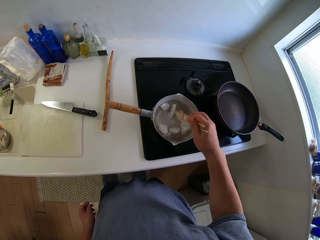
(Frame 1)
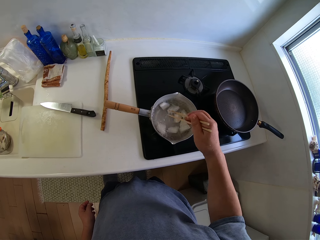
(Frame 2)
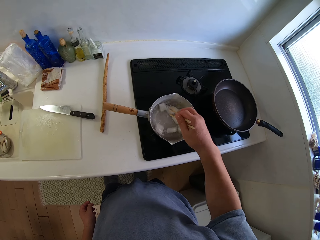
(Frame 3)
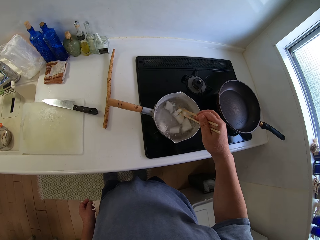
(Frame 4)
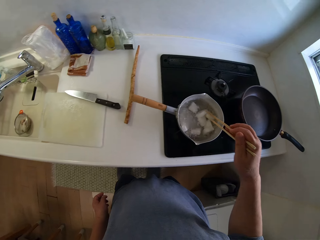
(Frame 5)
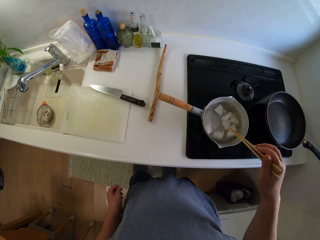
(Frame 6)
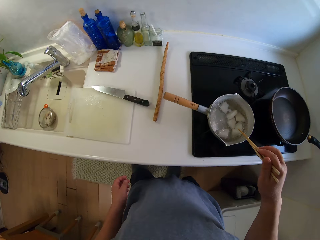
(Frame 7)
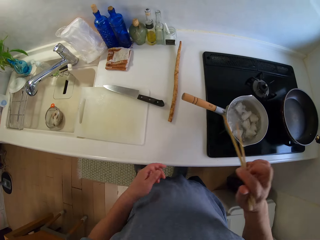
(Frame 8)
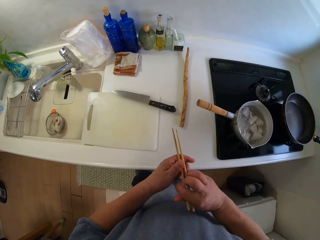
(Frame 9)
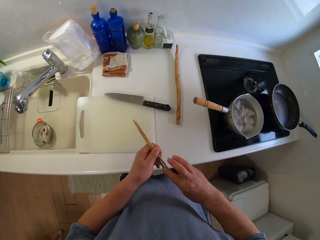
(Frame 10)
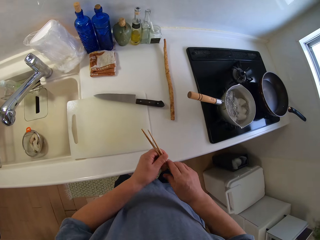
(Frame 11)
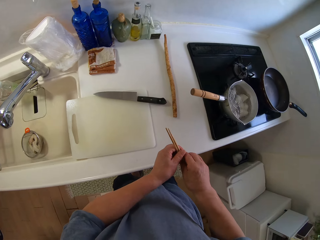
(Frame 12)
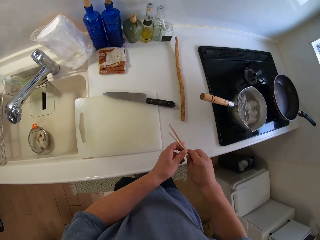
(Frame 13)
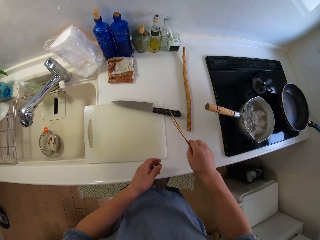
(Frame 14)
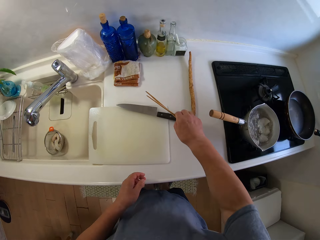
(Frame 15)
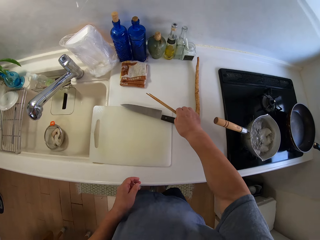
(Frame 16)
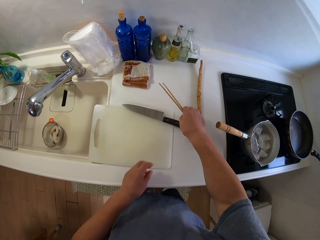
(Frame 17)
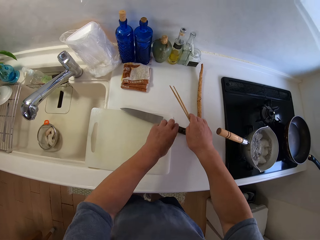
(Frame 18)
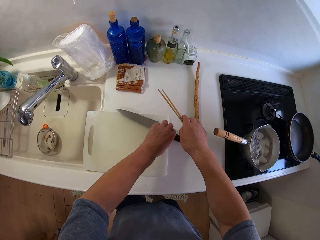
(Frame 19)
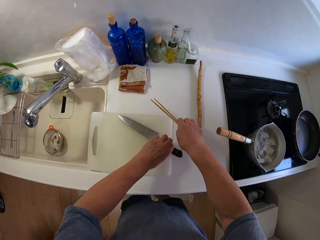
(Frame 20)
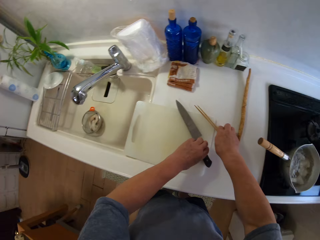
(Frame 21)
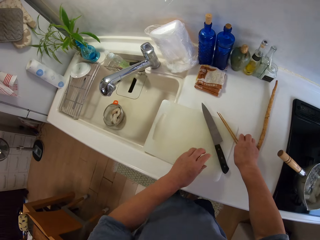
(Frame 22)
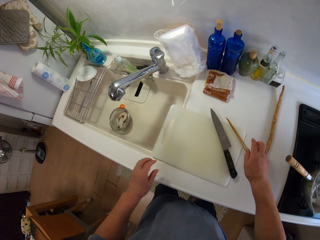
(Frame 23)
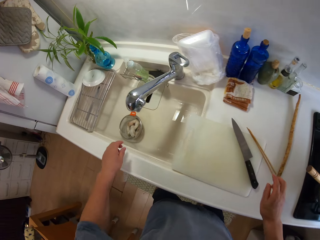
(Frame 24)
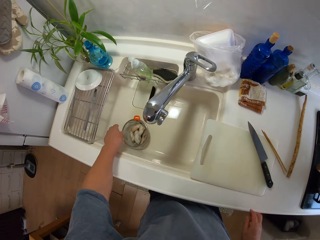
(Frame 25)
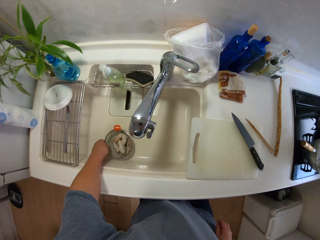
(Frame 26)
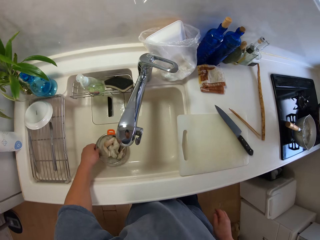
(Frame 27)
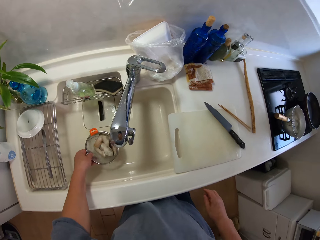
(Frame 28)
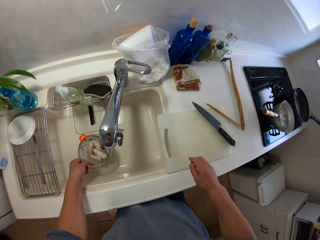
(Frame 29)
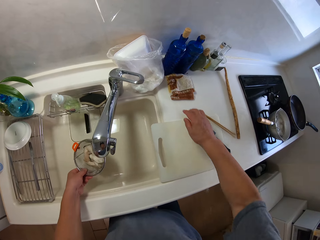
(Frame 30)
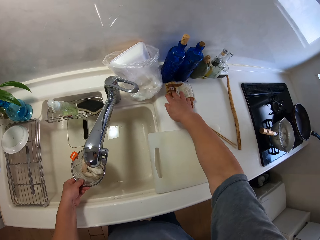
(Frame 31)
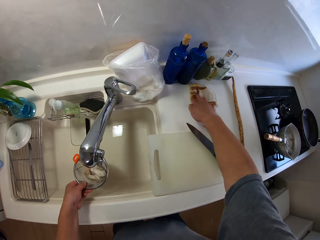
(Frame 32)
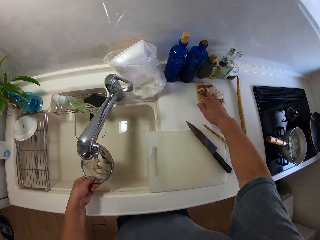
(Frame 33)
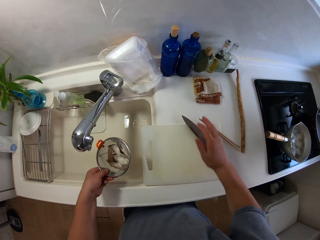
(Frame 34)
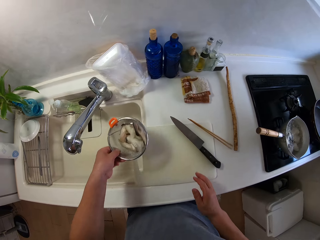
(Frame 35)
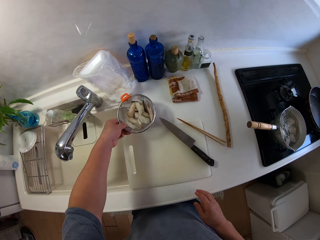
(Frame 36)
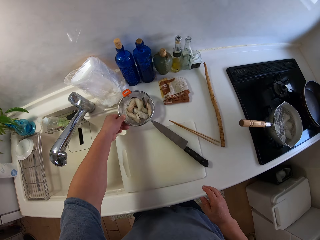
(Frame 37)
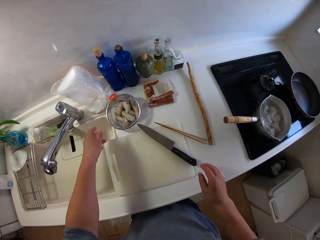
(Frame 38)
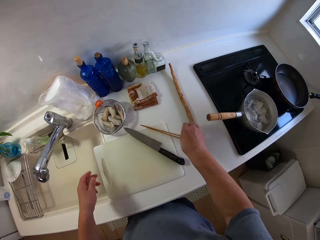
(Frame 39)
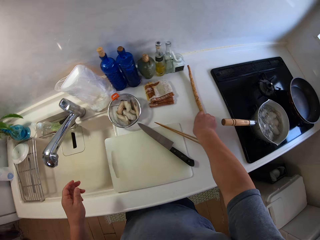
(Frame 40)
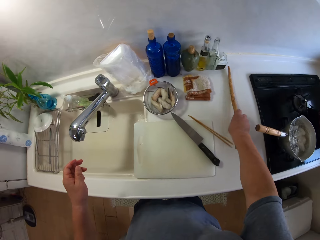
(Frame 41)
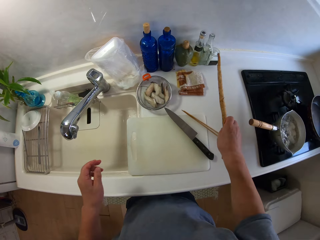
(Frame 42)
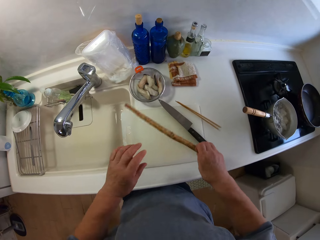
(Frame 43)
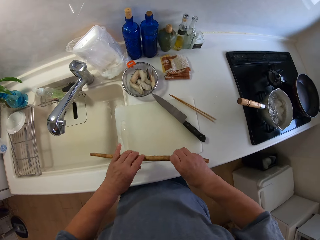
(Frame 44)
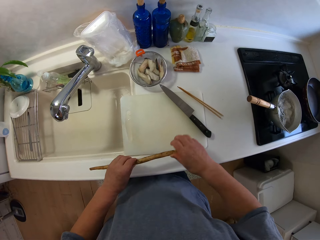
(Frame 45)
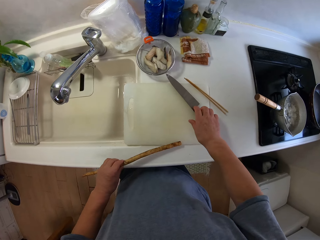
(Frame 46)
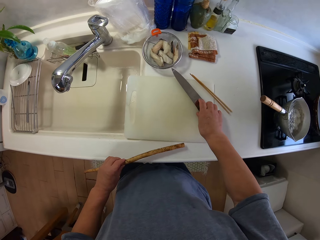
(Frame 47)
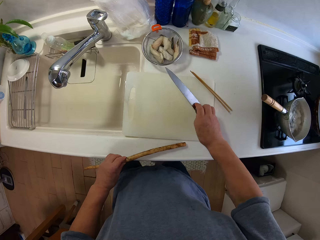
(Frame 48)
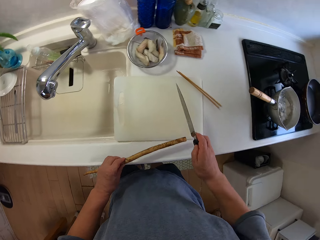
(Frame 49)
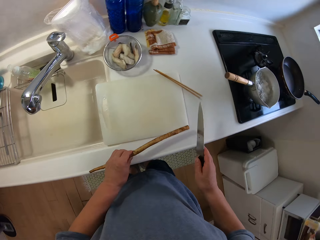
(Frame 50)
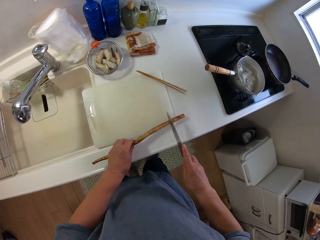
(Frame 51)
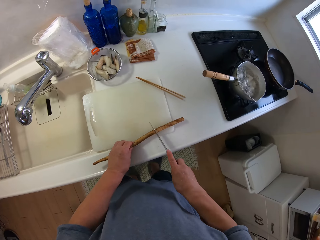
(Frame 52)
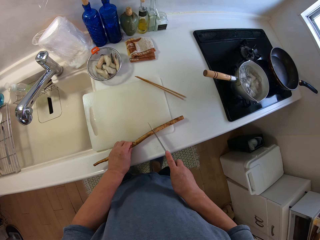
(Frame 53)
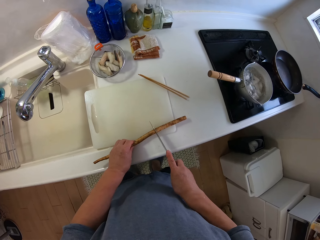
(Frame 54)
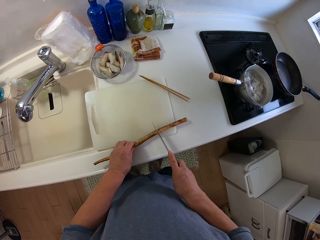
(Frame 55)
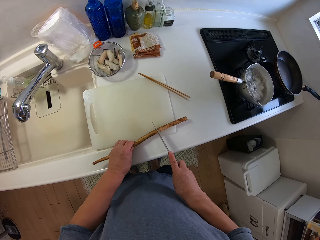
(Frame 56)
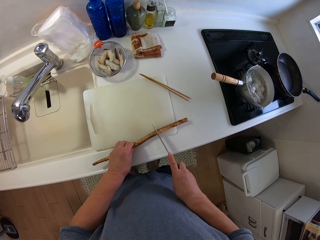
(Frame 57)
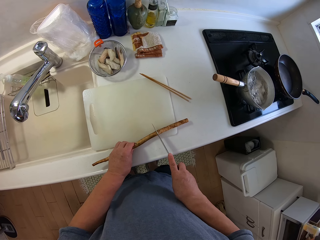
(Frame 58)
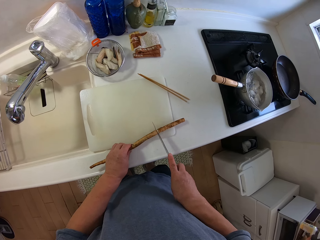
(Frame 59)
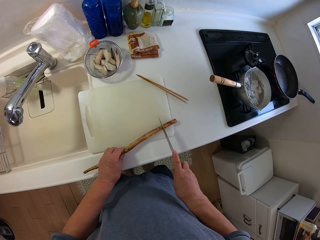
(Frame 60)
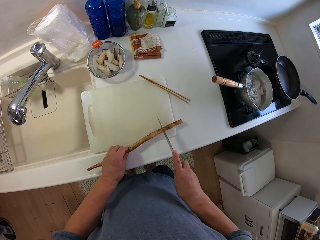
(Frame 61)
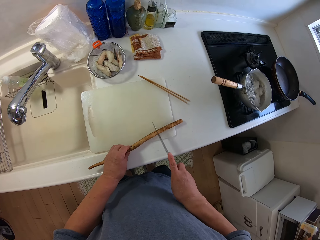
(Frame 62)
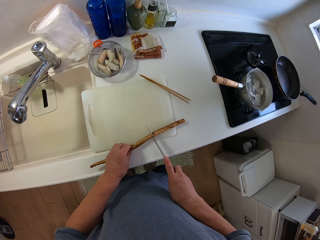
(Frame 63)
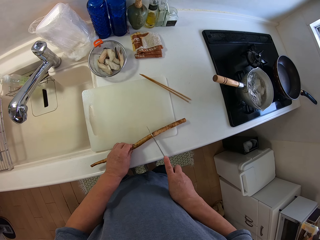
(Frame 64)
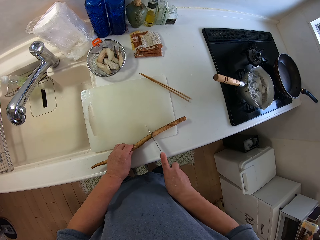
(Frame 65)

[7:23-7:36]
The camera wearer places the chopsticks on the chopping board. They pick up a sieve or filter. They place the filter on the table. They hold a stick and cut the stick.

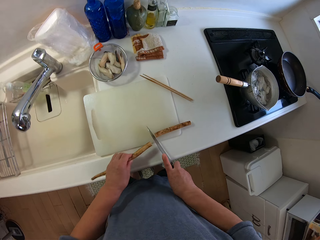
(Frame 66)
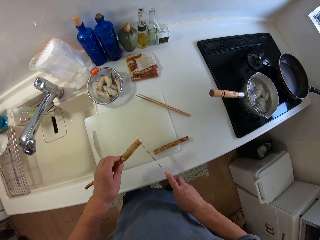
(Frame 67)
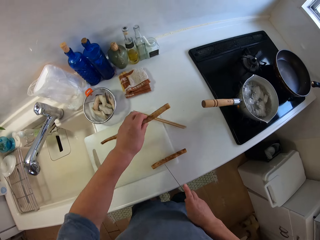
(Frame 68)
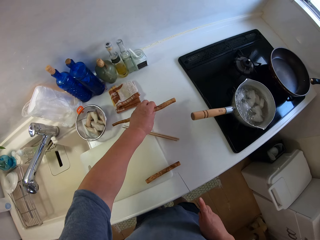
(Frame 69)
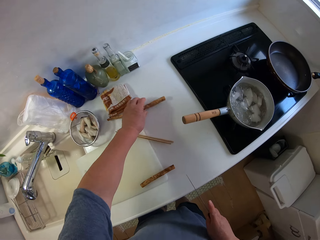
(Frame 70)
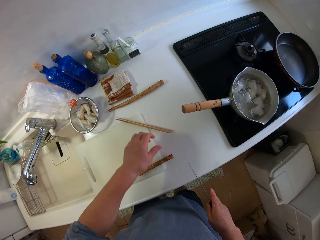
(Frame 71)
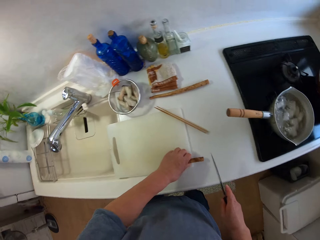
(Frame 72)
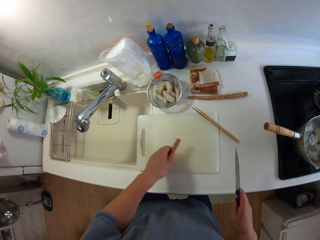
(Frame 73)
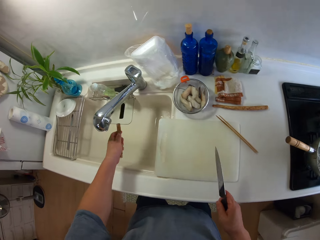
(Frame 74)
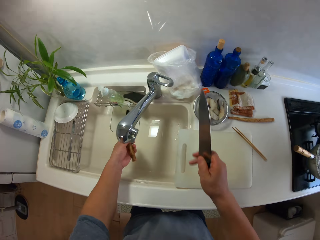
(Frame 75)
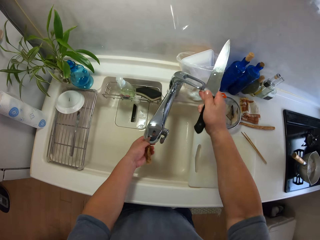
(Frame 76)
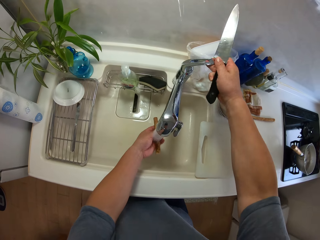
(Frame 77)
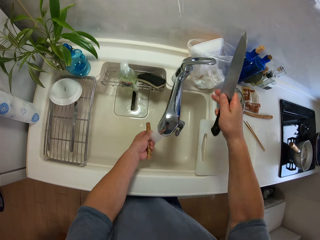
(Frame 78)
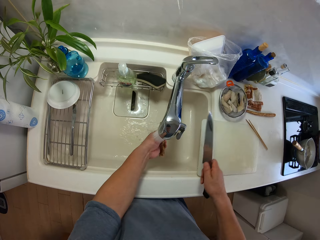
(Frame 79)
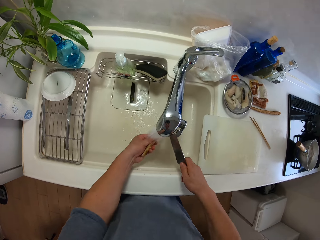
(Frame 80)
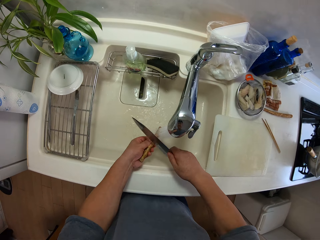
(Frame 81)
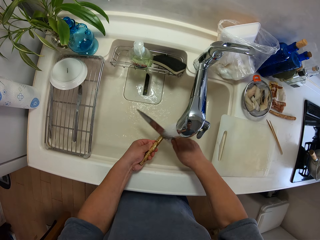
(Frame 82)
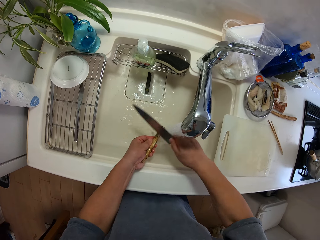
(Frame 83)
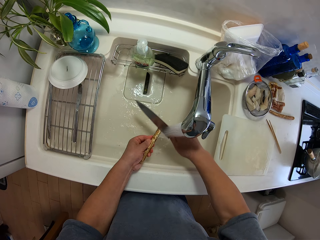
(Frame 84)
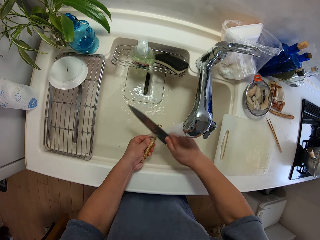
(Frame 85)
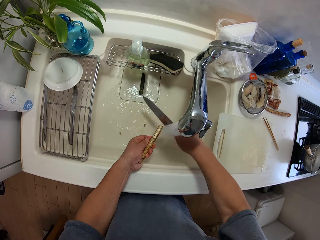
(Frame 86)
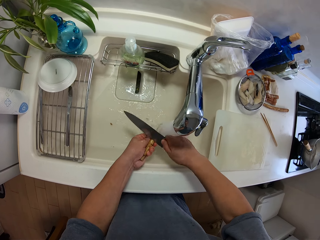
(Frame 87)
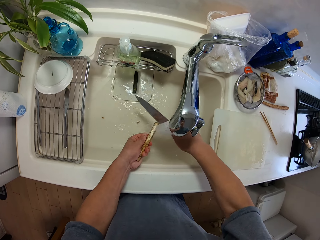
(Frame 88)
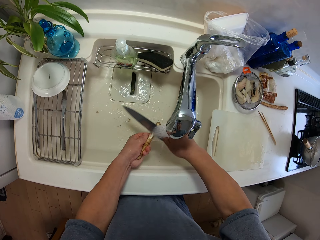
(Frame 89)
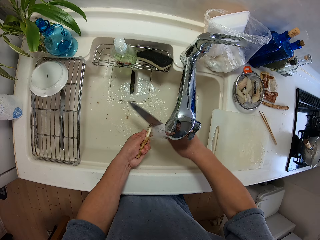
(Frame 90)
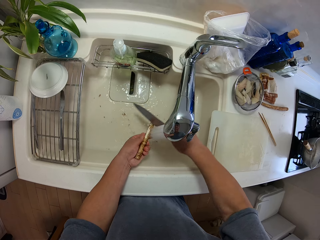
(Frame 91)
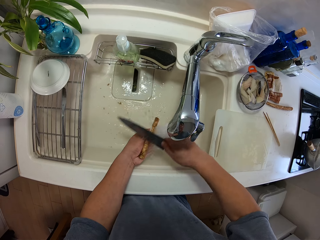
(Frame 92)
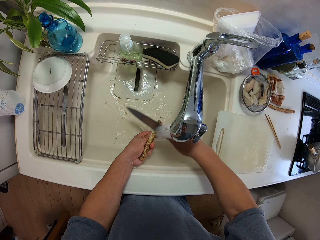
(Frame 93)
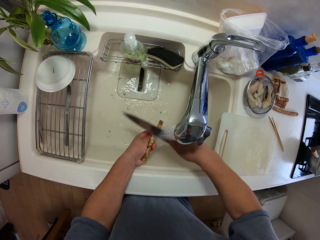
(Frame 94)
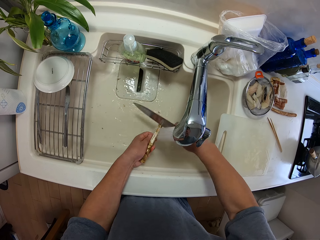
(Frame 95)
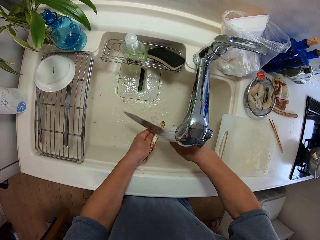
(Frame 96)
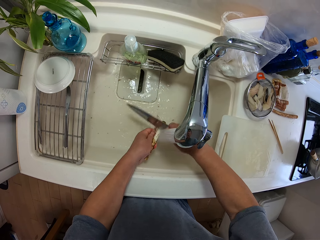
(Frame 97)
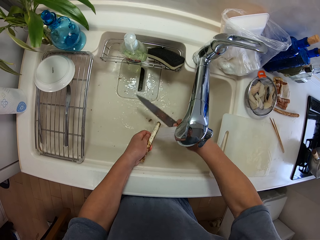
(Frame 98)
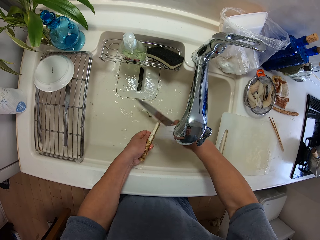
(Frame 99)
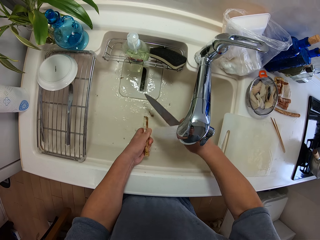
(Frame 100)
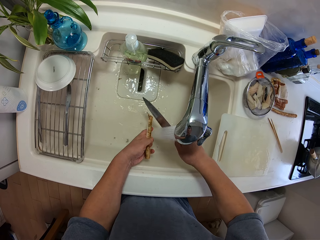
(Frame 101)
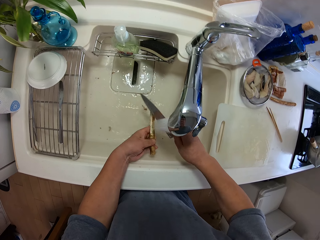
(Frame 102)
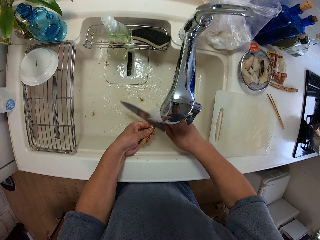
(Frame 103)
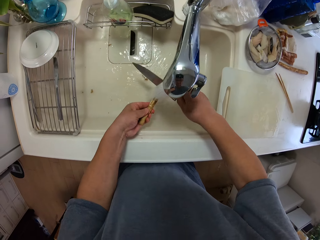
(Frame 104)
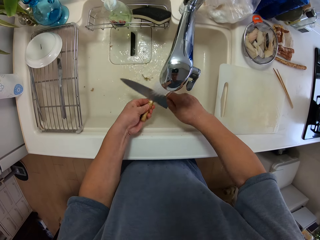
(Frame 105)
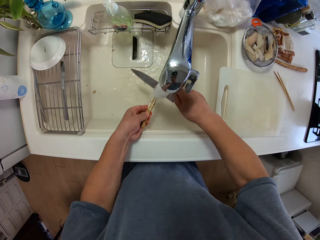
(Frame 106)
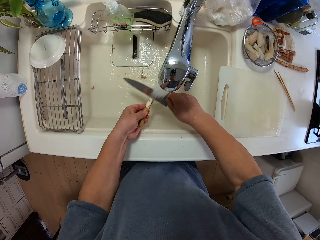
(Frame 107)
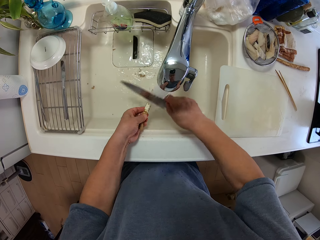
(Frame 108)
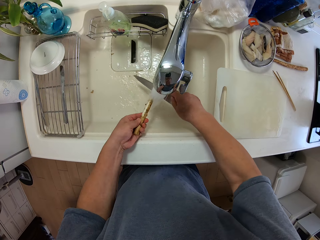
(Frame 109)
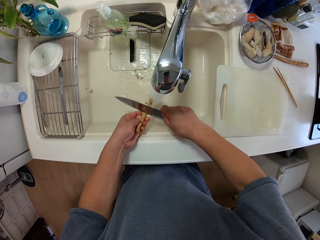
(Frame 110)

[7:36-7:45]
The camera wearer drops the stick. They open the tap. They rinse the stick. They peel the stick.
